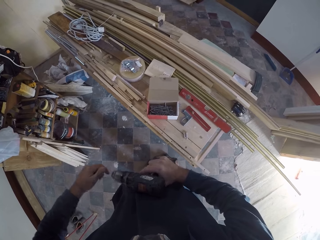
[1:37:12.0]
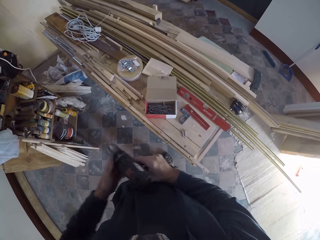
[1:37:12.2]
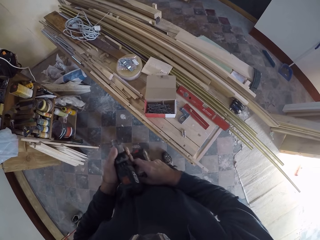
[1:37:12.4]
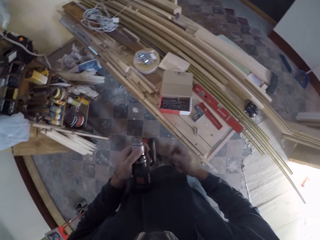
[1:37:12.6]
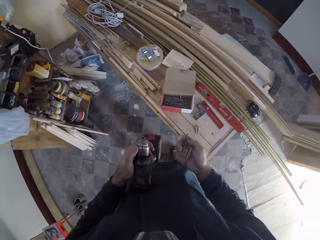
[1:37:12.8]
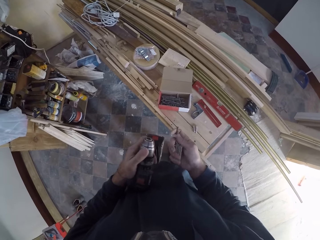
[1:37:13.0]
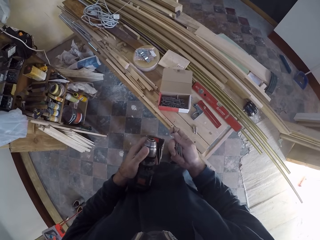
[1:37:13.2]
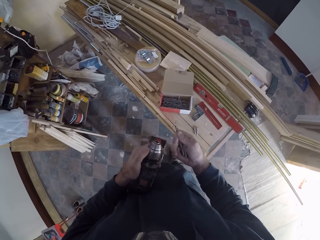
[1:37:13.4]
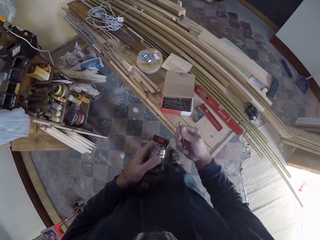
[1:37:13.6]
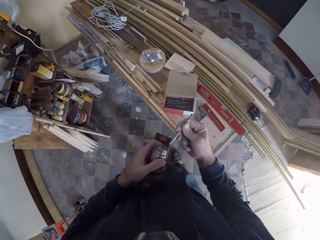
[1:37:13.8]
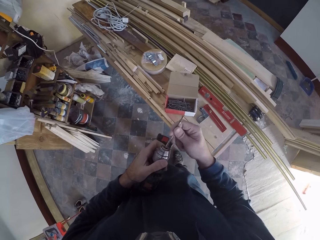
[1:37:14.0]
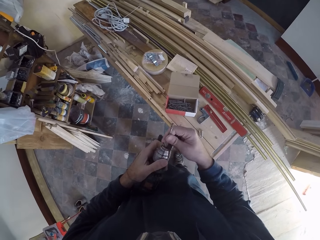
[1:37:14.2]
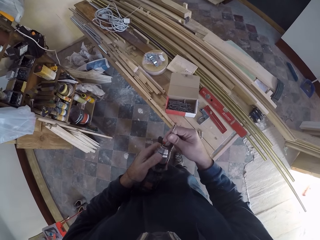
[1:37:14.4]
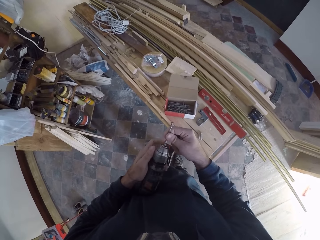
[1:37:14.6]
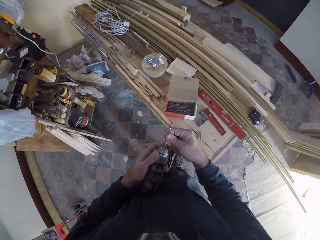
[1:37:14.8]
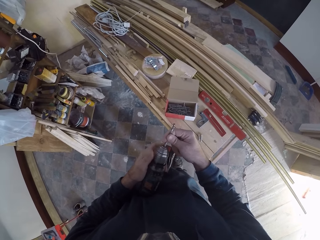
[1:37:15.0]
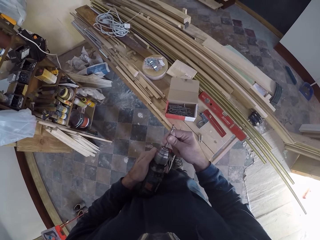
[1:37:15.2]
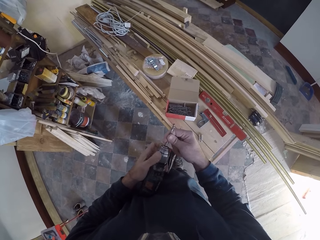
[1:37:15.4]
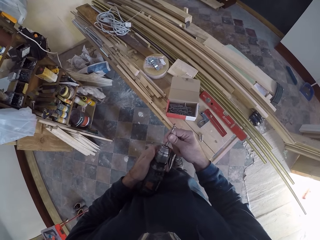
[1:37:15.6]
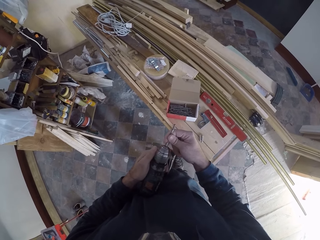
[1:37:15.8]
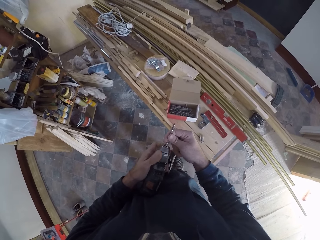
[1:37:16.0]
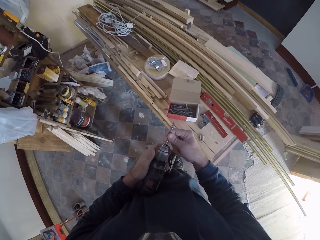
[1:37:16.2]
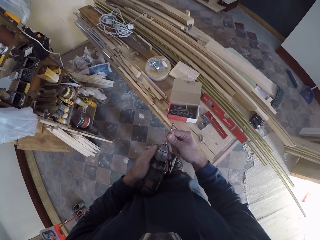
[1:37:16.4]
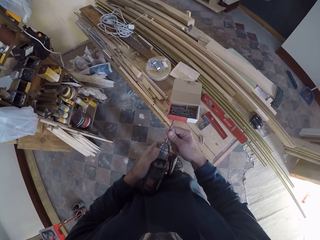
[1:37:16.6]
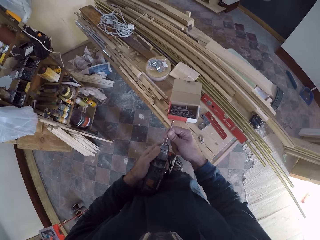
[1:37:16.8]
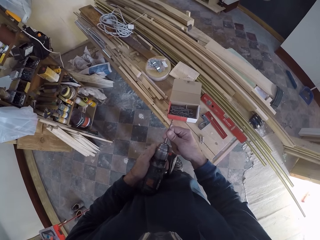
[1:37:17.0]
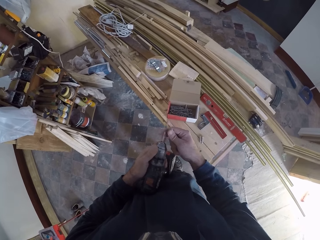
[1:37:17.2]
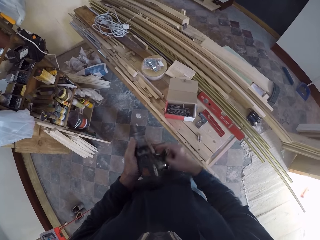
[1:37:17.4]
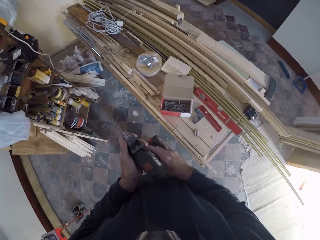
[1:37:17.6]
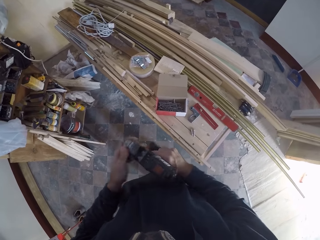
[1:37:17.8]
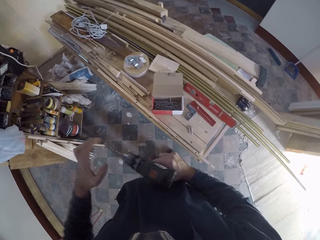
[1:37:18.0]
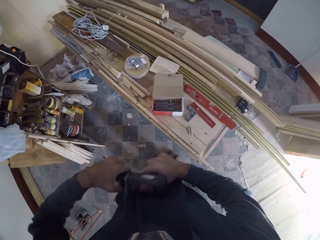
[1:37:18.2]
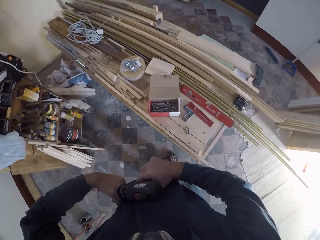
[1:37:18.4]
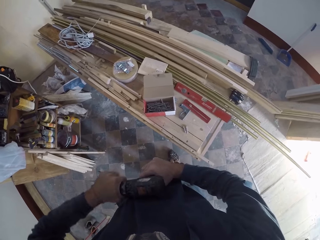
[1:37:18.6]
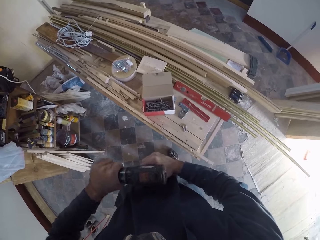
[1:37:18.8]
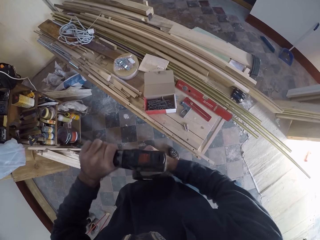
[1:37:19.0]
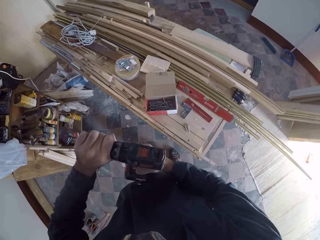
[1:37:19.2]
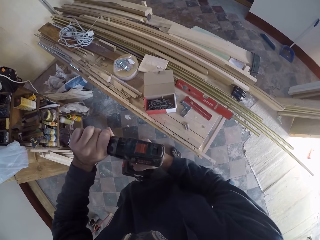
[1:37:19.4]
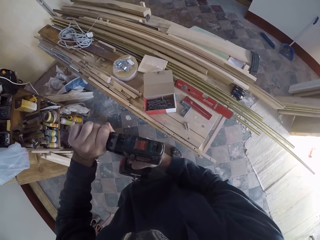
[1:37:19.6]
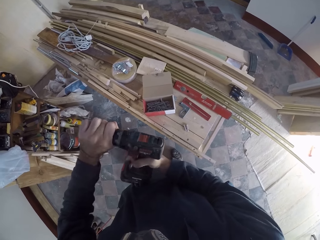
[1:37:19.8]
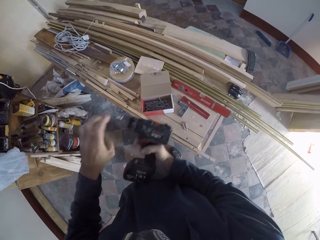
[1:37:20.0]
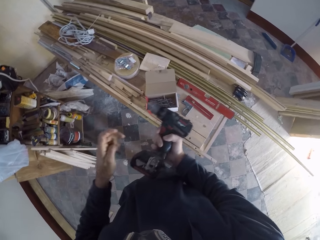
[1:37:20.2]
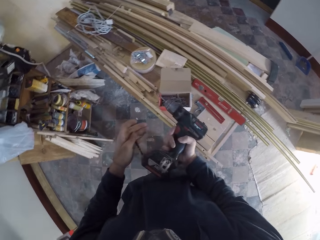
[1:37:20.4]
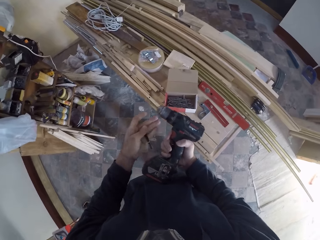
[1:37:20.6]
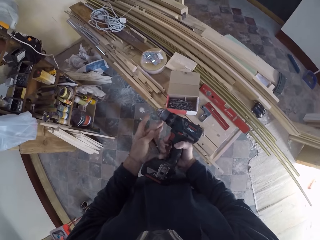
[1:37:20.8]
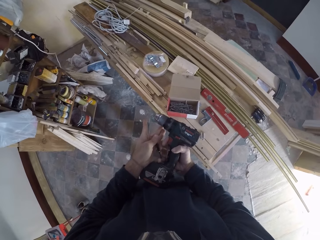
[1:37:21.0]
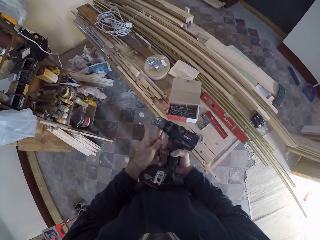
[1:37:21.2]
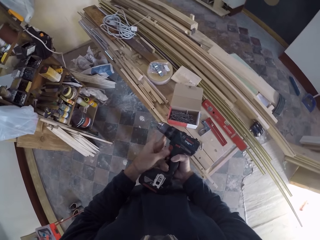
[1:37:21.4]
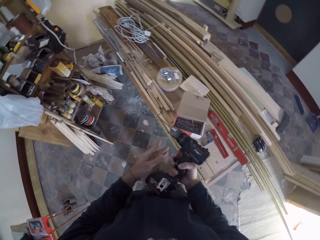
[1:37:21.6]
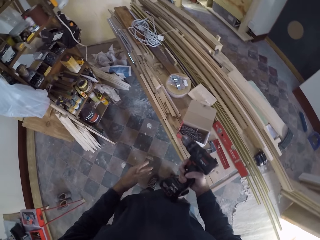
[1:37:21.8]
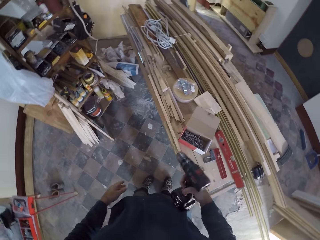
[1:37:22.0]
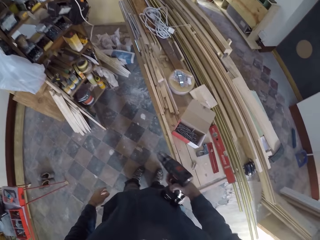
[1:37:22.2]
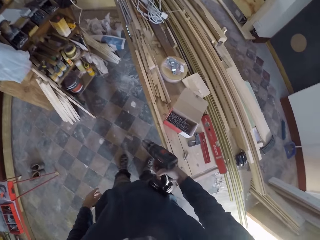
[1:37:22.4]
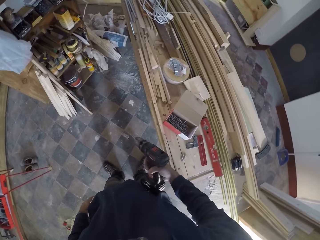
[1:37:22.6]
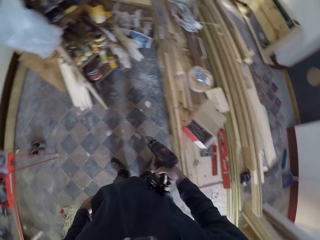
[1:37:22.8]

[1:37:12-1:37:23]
The camera wearer passes the drilling machine from his left hand to his right hand. He inserts the drill bit in his right hand into the drilling machine. He holds the drill bit in the drilling machine with his right hand. He screws the chuck of the drilling machine with his left hand. He passes the drilling machine to his right hand. He fastens the chuck of the drilling machine with his left hand. He passes the drill bit in his left hand to his right hand.

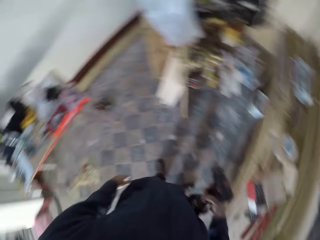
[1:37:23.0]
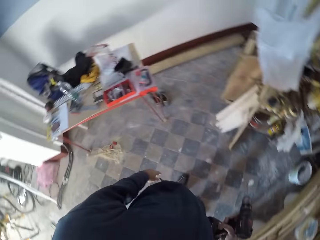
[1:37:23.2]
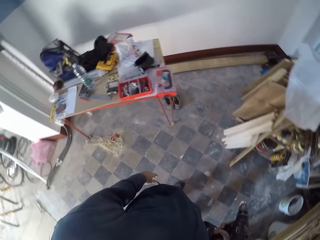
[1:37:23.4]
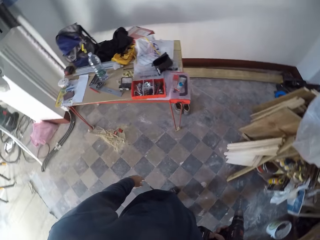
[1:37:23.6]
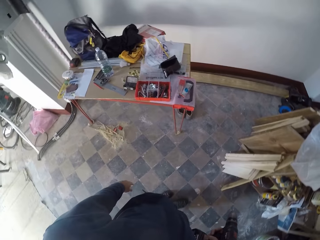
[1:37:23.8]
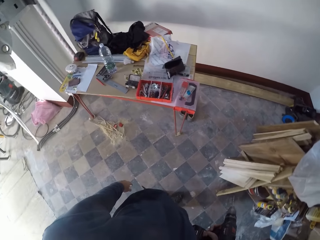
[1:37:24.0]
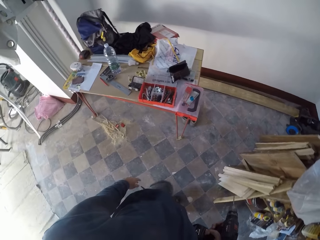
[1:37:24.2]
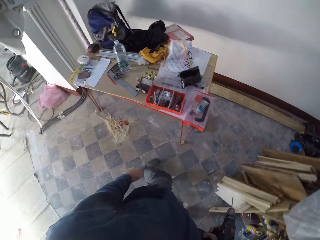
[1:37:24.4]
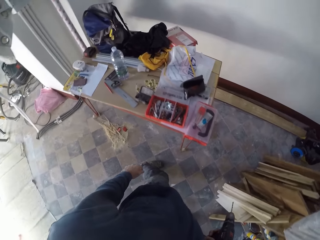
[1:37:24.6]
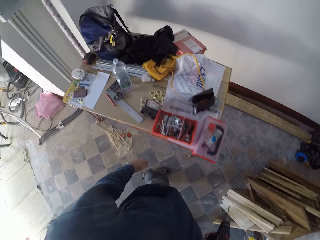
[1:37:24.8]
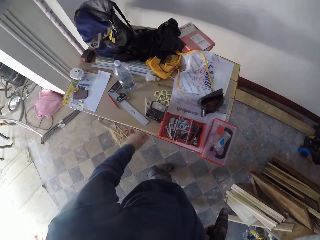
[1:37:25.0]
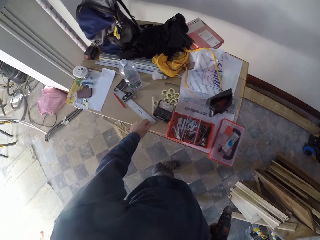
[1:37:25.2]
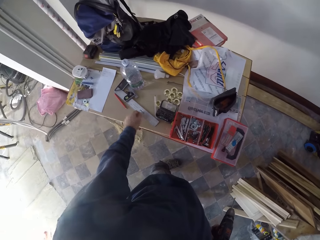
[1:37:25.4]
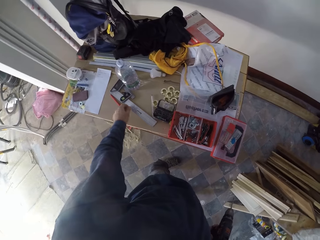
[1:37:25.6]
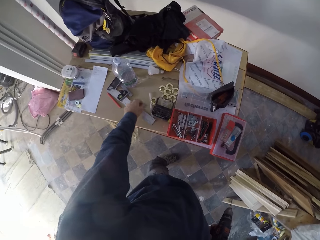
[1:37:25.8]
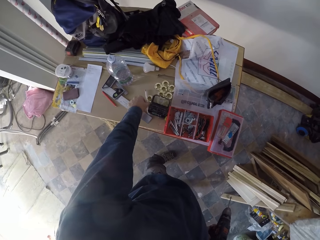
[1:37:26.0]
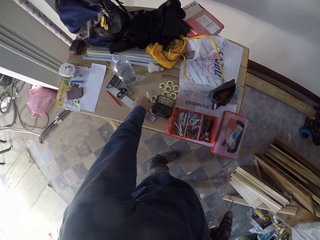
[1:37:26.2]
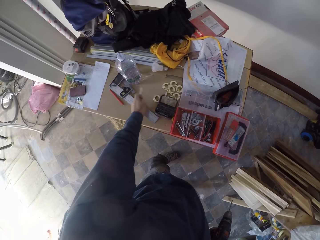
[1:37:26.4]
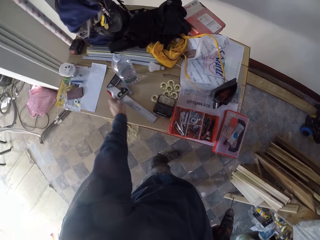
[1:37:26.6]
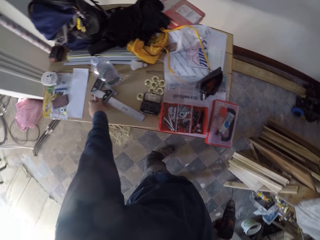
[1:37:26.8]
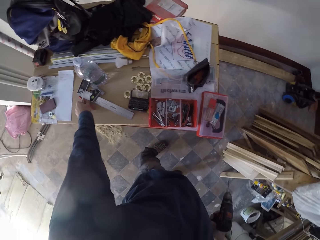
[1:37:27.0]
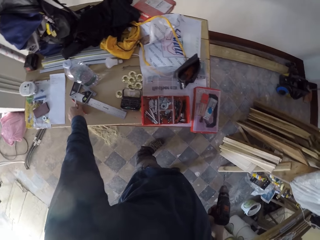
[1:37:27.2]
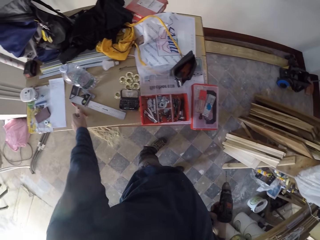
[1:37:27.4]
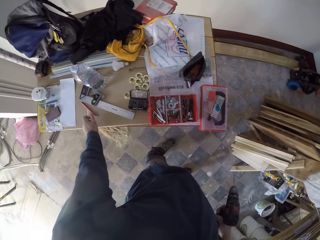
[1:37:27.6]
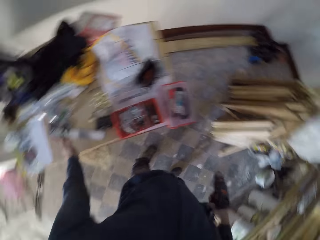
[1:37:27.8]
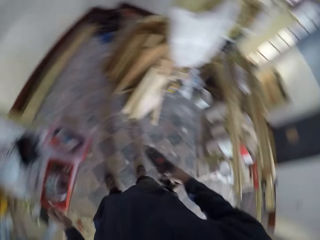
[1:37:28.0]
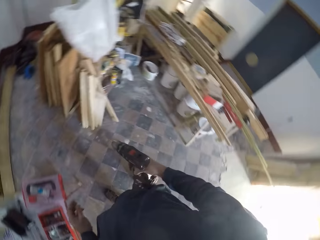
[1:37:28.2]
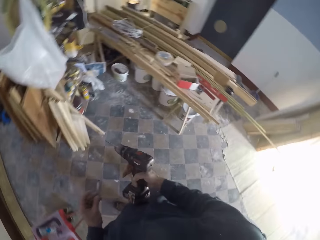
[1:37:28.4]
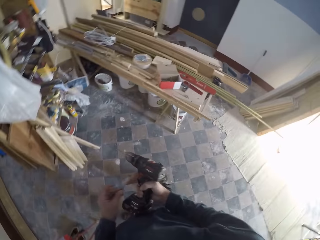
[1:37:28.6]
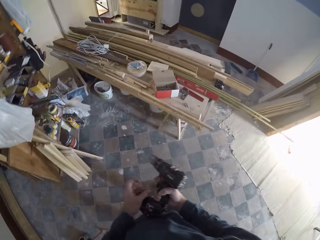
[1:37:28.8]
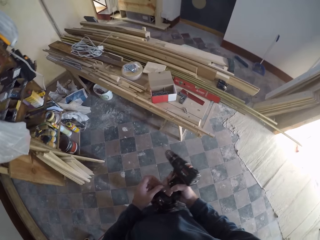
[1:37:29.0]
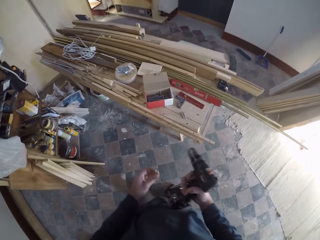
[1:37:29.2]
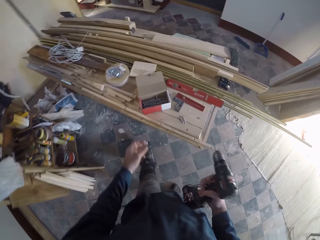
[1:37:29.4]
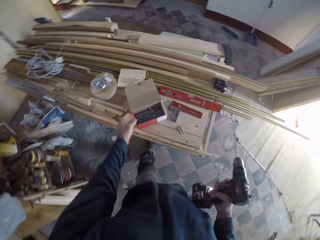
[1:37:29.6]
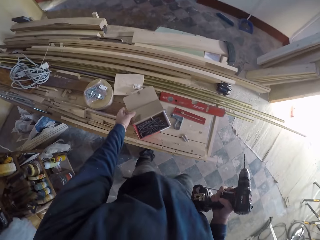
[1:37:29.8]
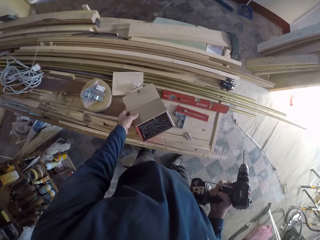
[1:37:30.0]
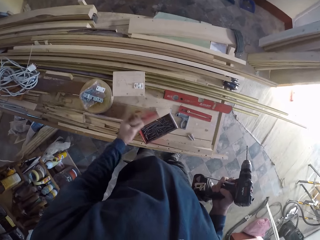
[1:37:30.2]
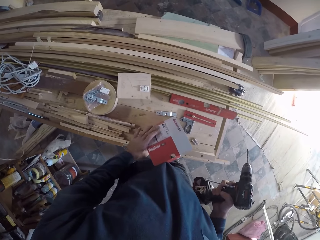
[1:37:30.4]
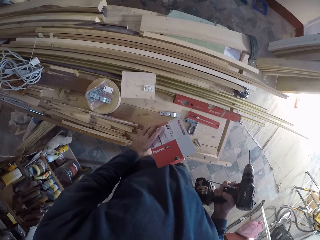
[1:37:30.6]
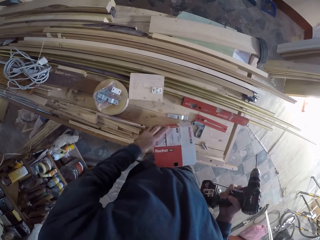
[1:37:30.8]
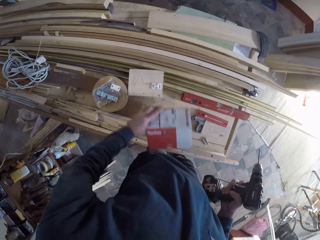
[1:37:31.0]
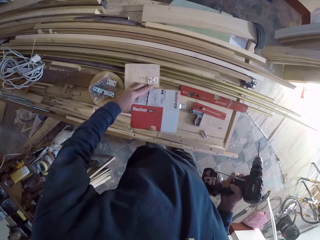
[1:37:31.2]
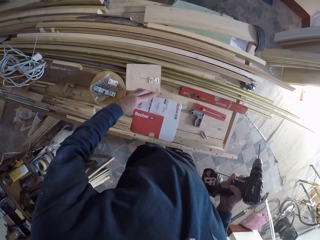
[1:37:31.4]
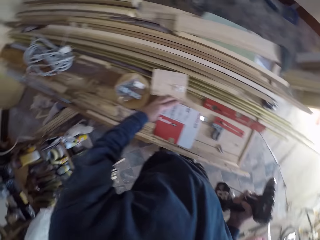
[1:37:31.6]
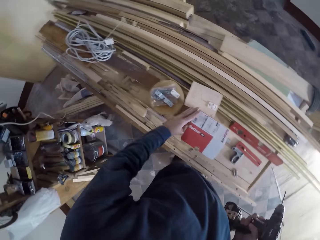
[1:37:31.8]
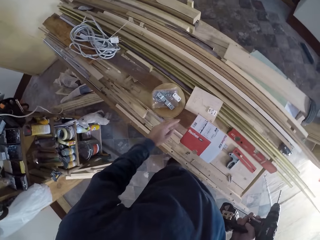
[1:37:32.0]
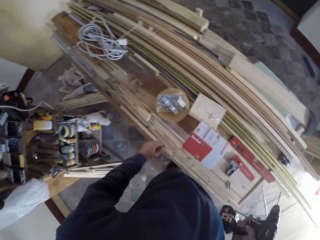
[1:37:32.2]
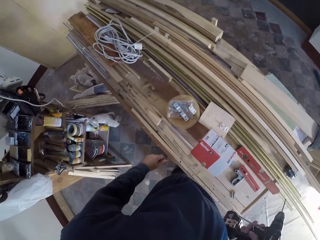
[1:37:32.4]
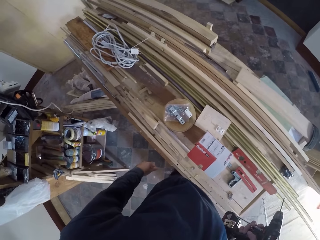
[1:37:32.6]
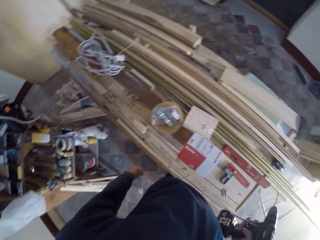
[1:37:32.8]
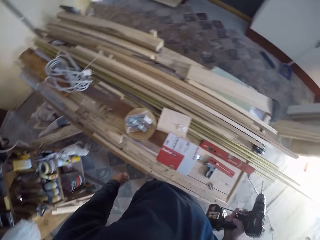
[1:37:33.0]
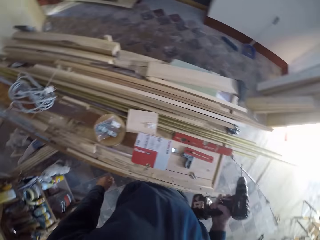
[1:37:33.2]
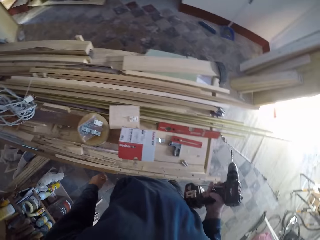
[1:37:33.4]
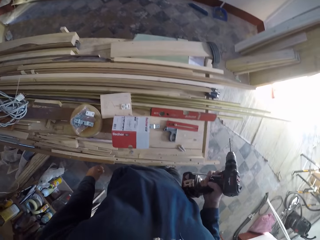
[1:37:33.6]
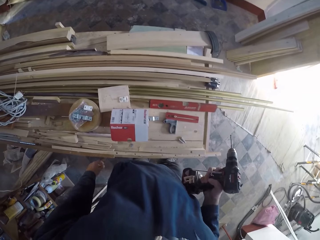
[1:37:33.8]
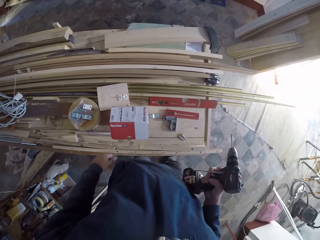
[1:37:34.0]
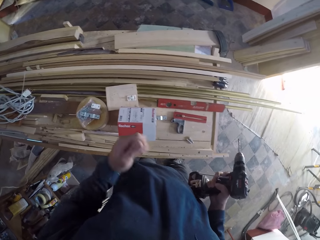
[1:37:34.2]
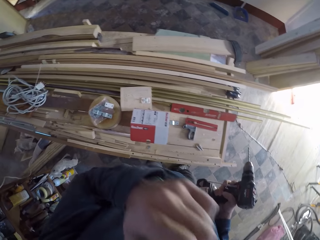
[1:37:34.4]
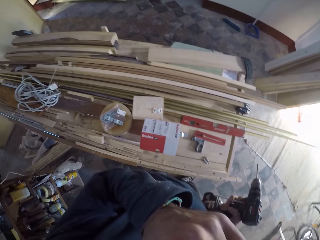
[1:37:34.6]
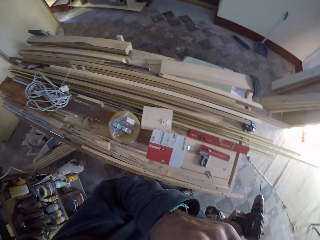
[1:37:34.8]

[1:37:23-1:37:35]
The camera wearer walks around the workshop. He picks two pens from the work table with his left hand. He passes the pens from his left hand to his right hand. He closes the pack of drill bits on the table with his left hand. He moves the pack of drill bits on the table with his left hand.
